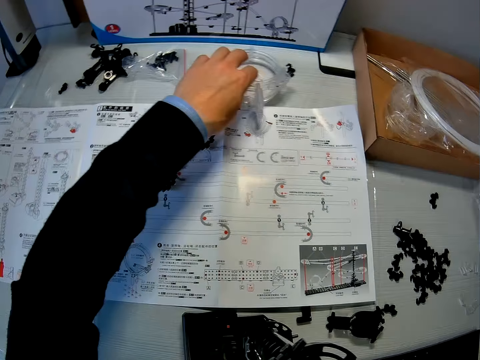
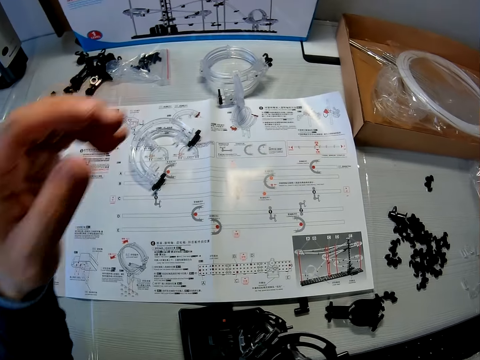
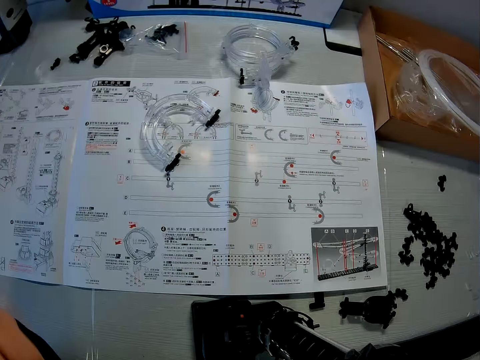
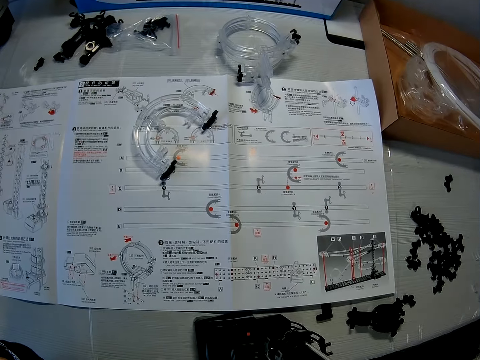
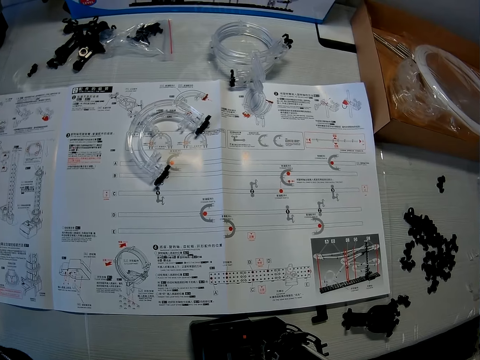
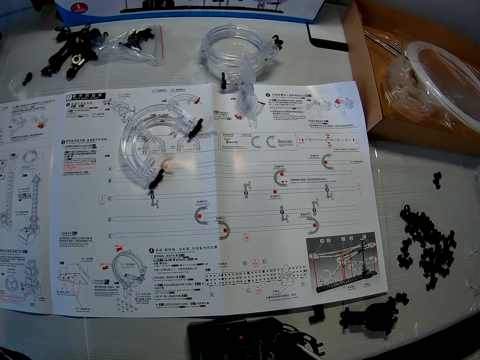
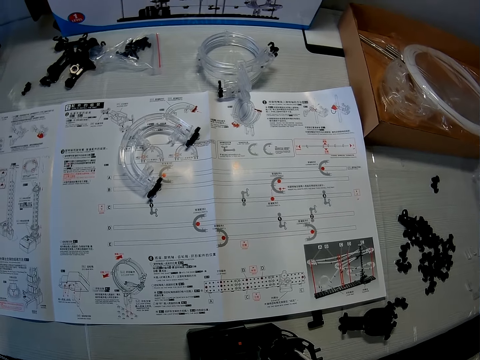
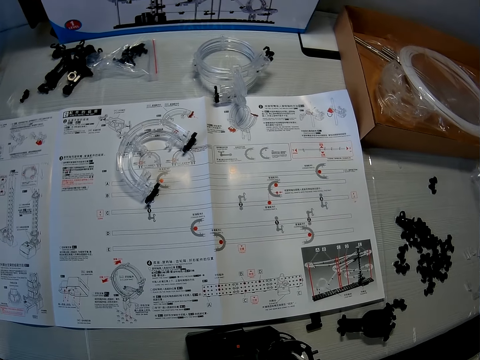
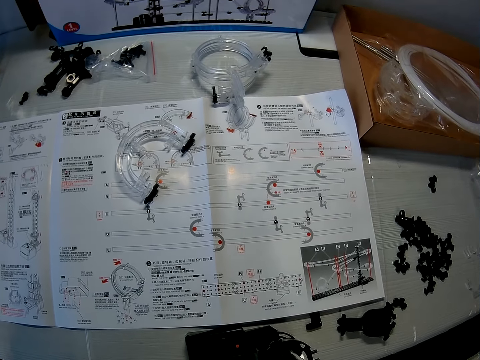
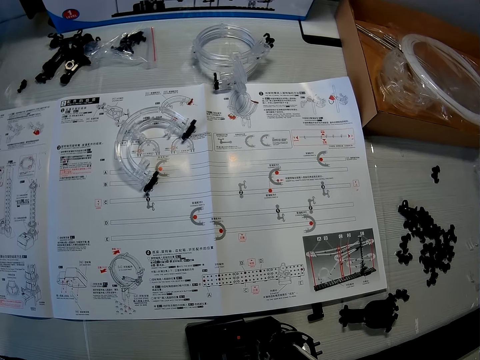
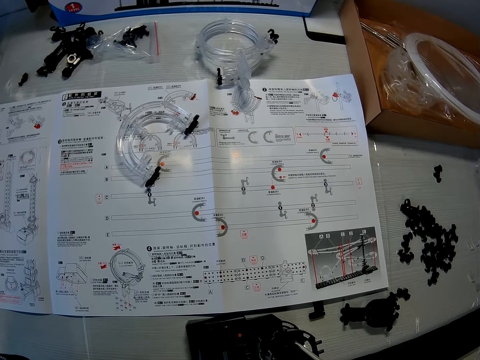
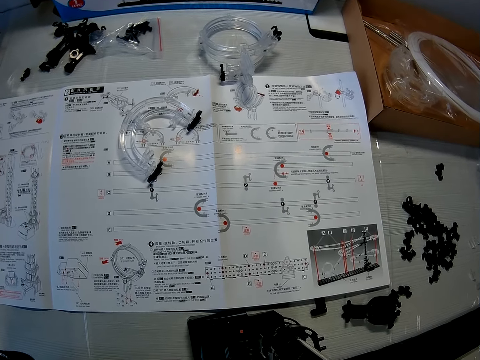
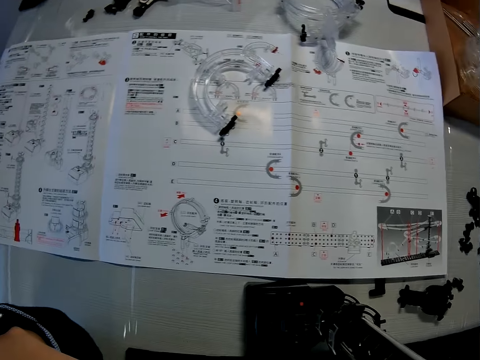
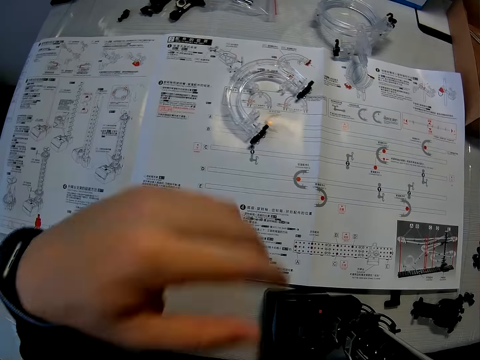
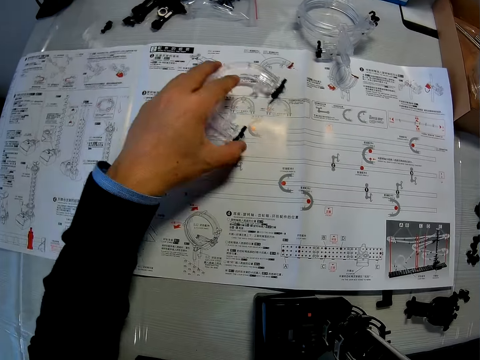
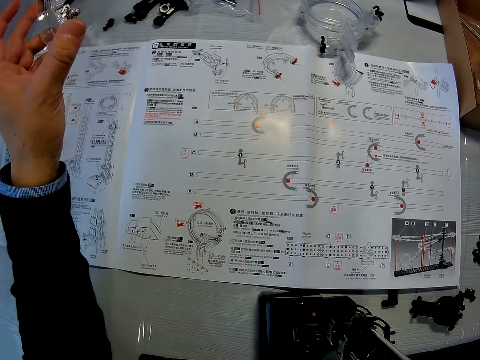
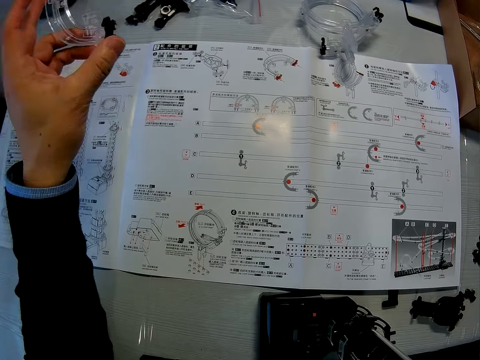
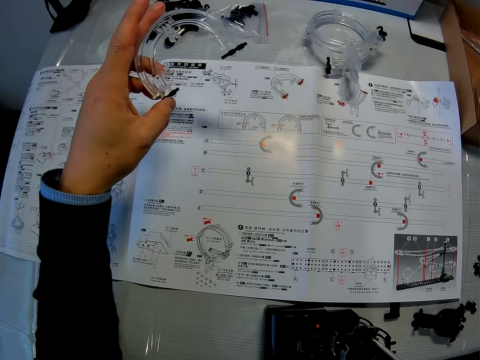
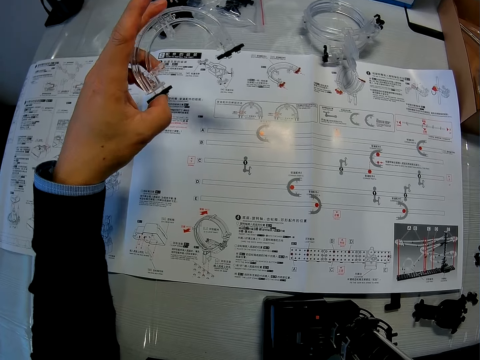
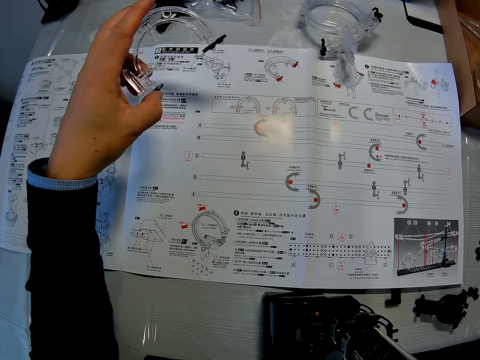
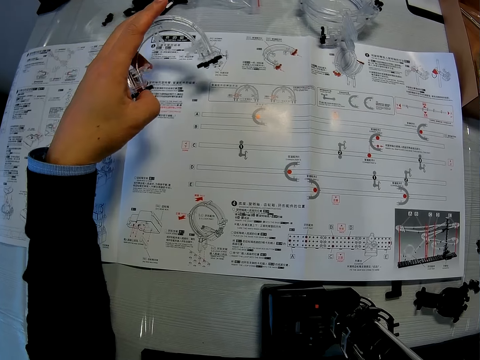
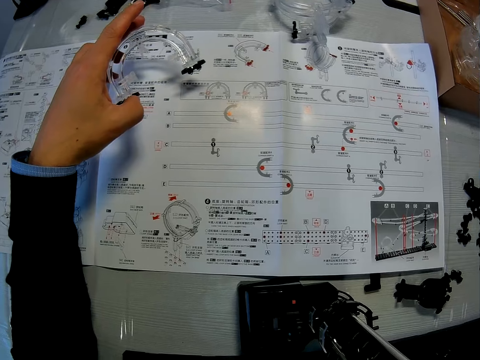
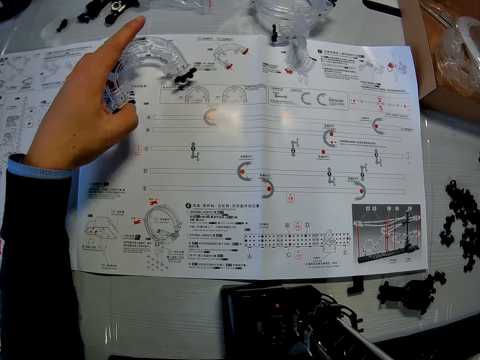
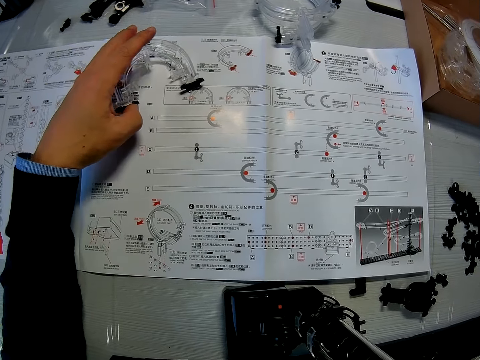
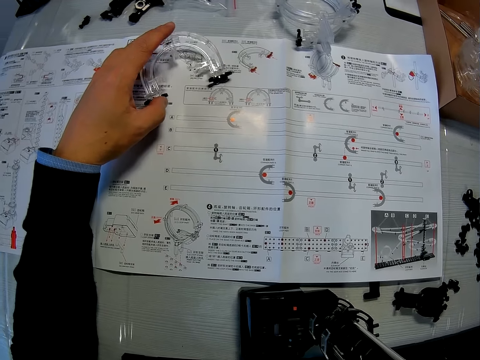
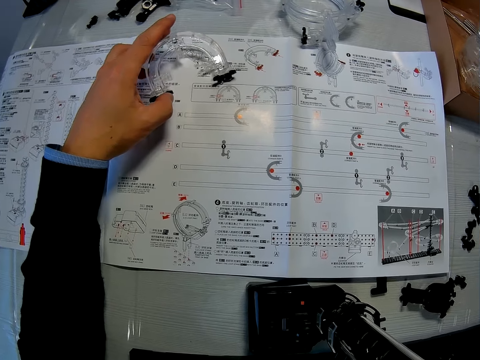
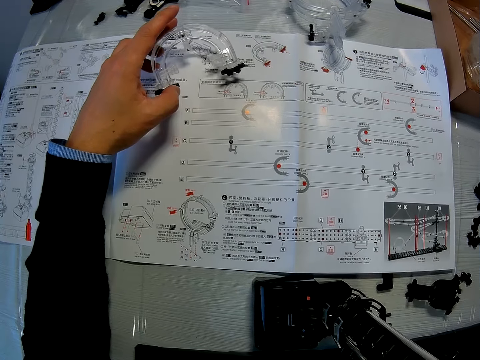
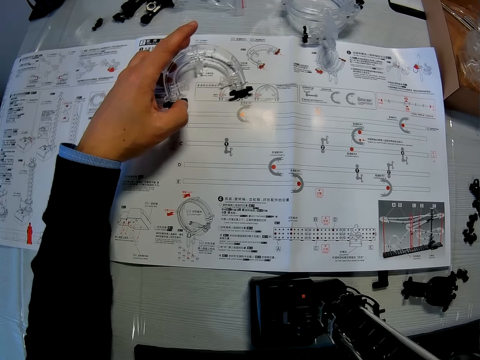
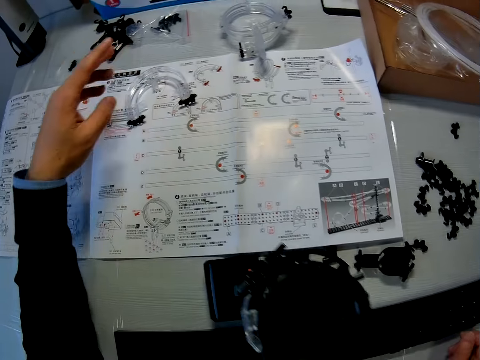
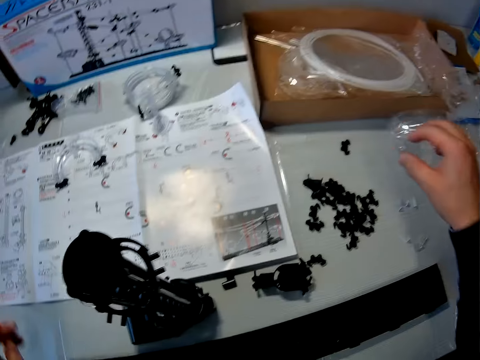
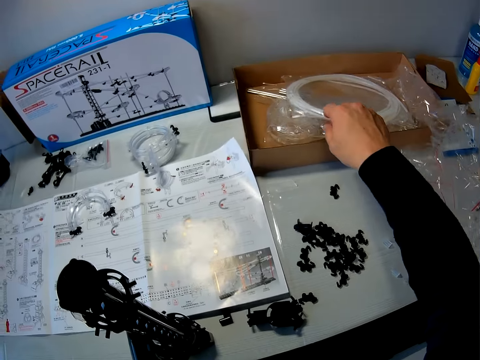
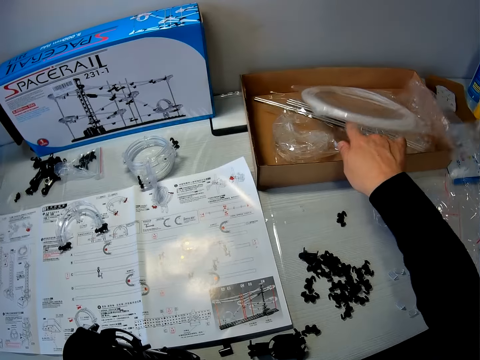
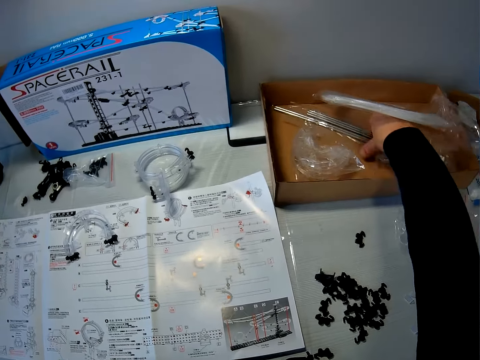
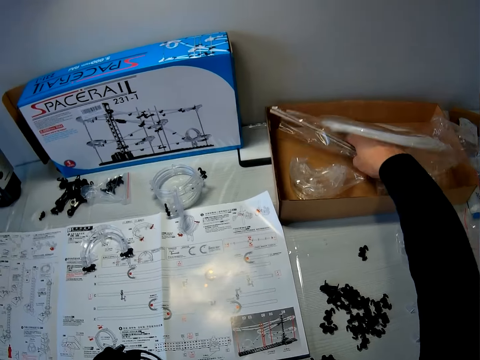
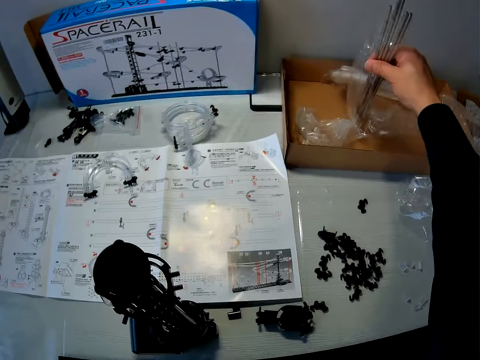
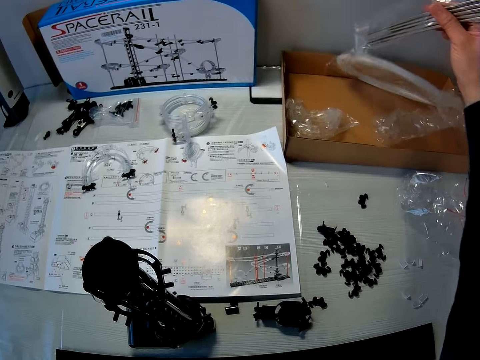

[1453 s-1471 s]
The camera wearer touches the elevator on the table with his left hand. He moves the loop part, raises his left hand towards his chin, and goes through the manual on the table. He picks up the elevator on the manual on the table with his left hand. He drops the elevator on the manual. He picks up a pack of shafts in a carton on the table.

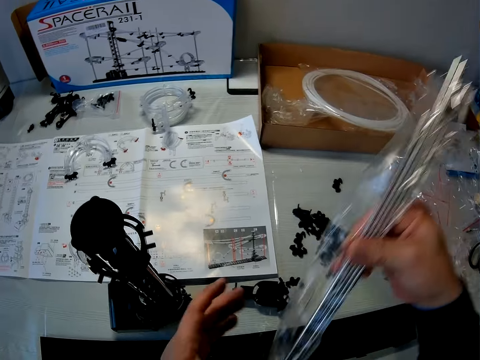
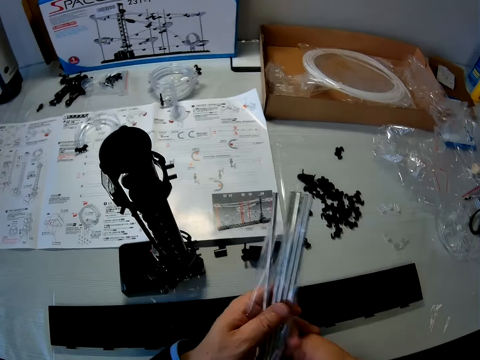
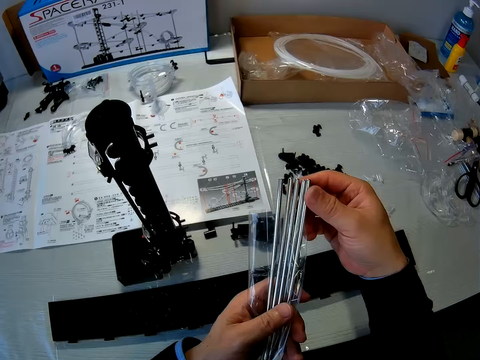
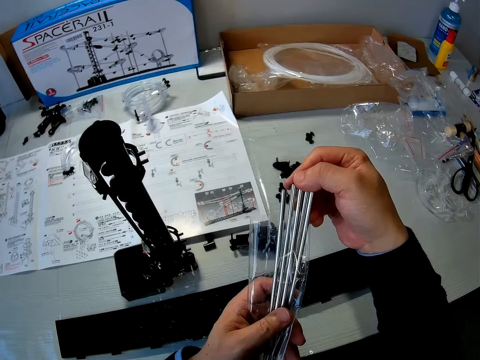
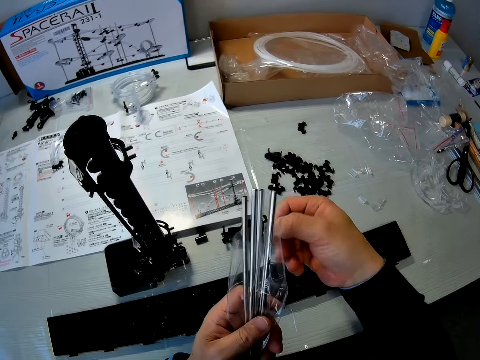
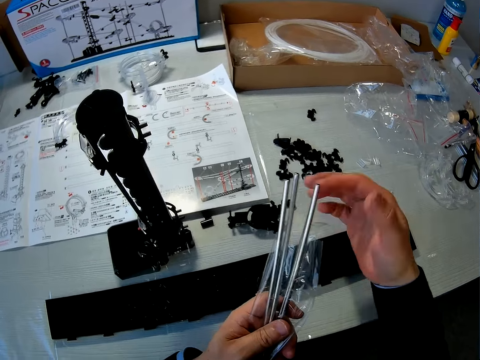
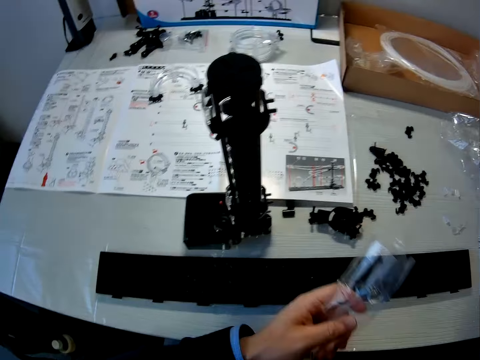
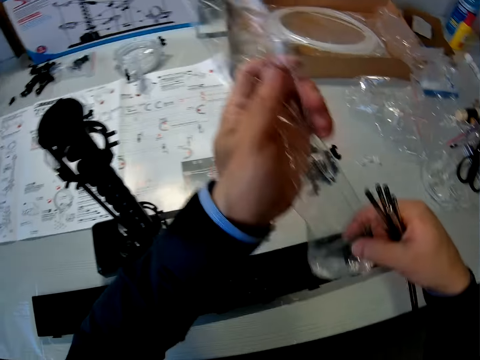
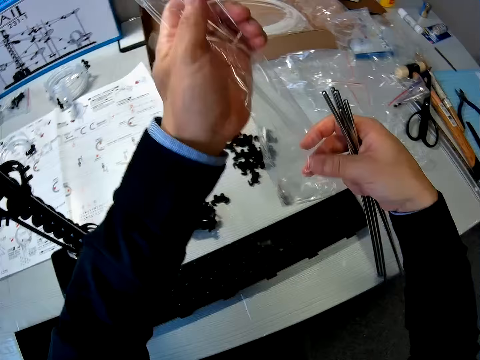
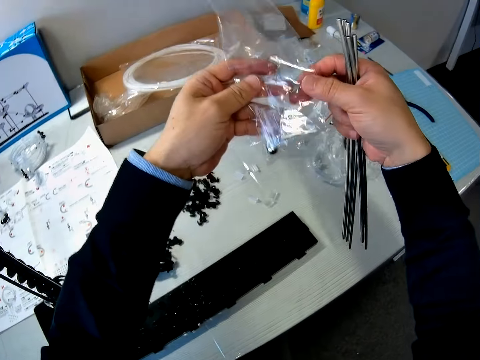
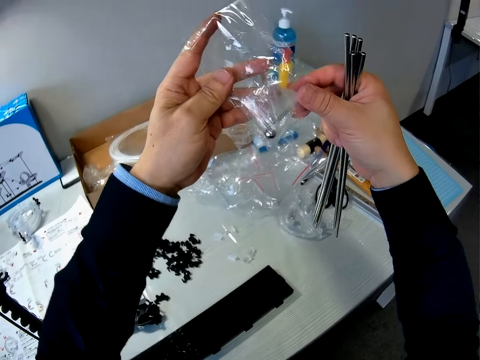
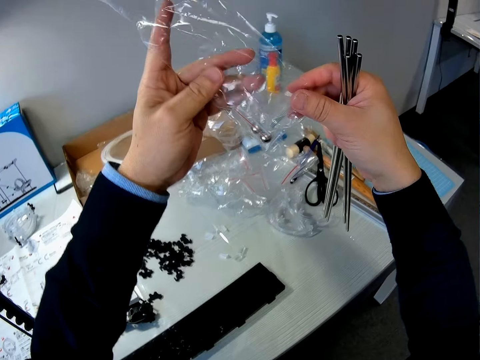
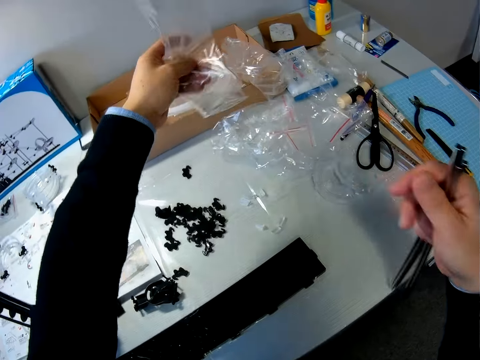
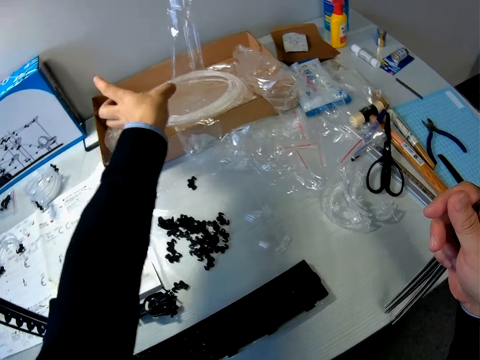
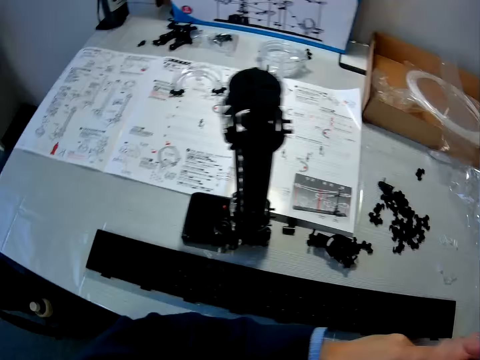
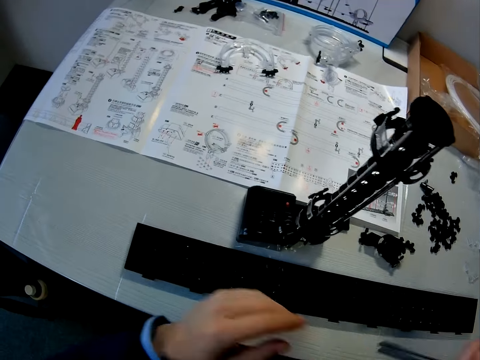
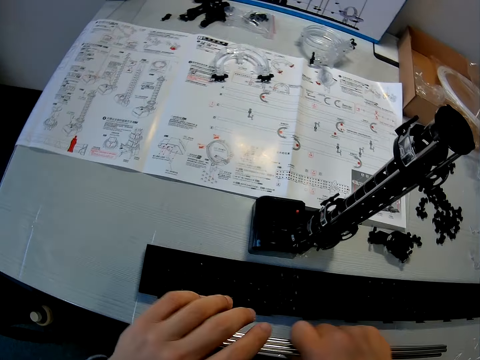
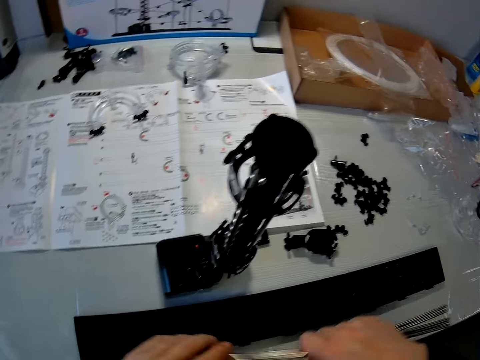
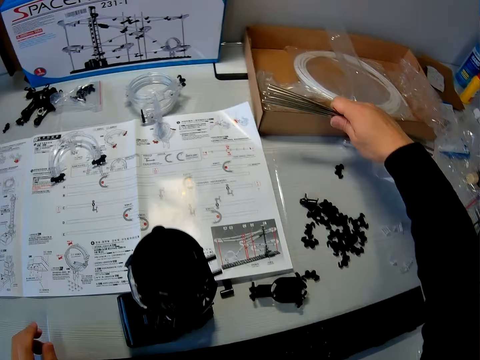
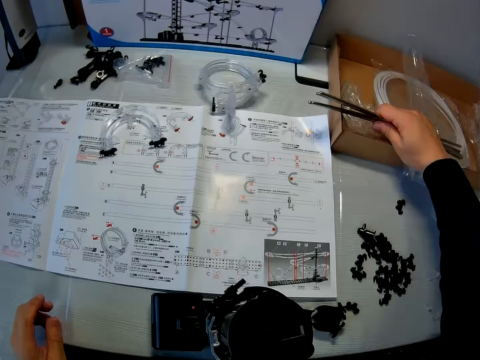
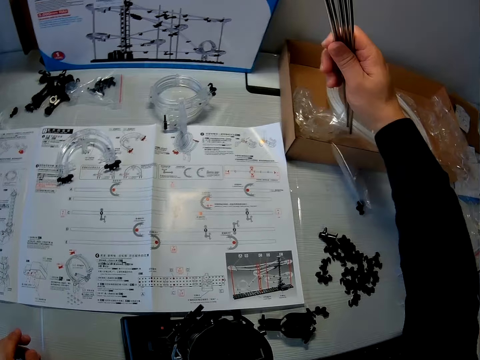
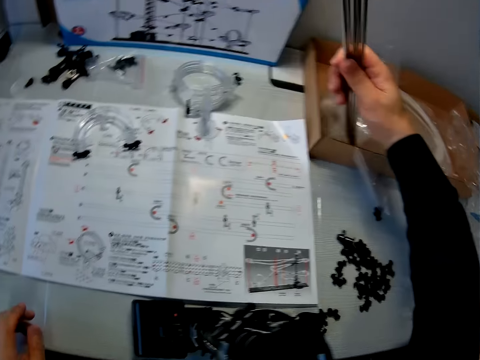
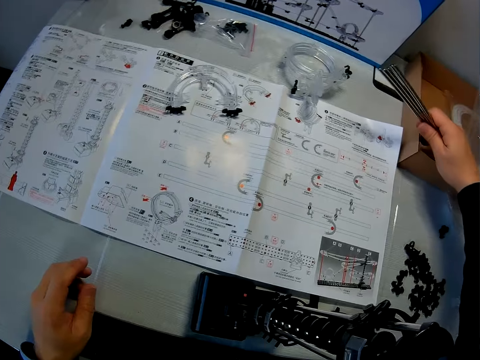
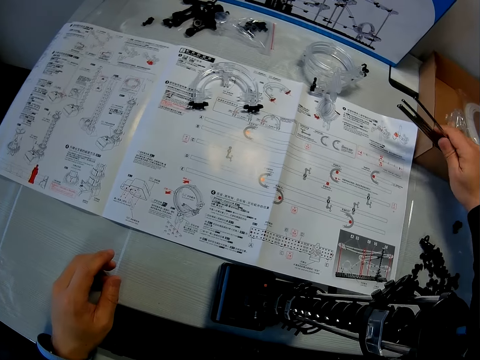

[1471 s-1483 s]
The camera wearer passes the pack of shafts from his right hand to his left hand. He opens the nylon on the shafts with his right hand. He removes the shafts from the nylon with his right hand. He holds the shafts. He checks the nylon with both hands. He holds the packaging plastic bag. He drops the nylon in the carton on the table with his left hand. He adjusts the shaft with both hands. He touches the shafts with the other hand. He touches the shafts. He drops the shafts in his right hand in the carton on the table.
